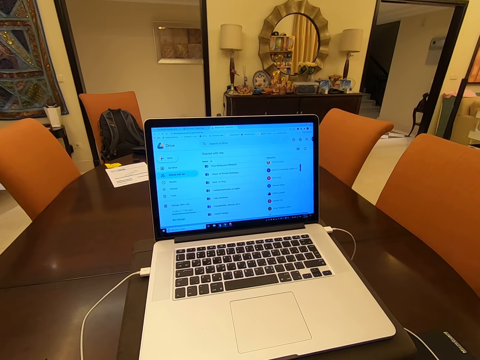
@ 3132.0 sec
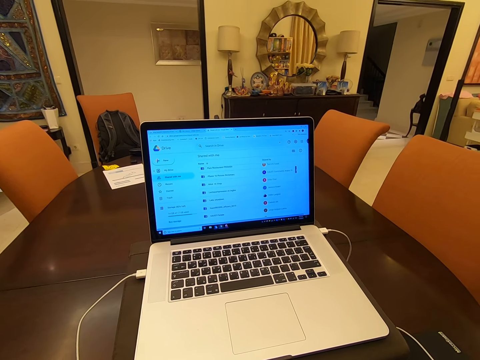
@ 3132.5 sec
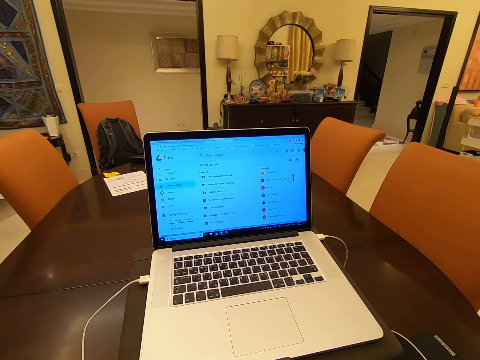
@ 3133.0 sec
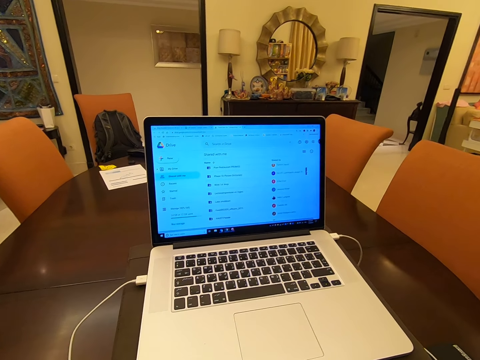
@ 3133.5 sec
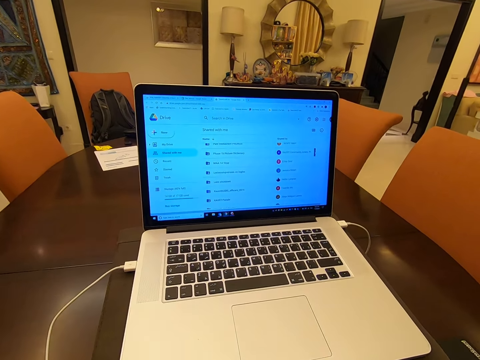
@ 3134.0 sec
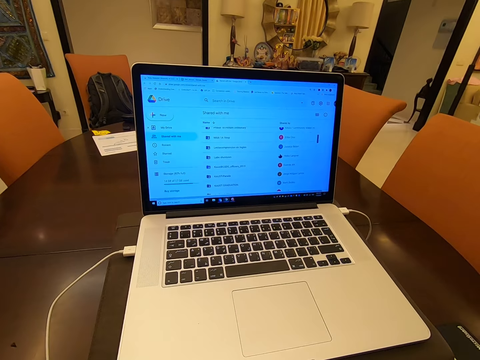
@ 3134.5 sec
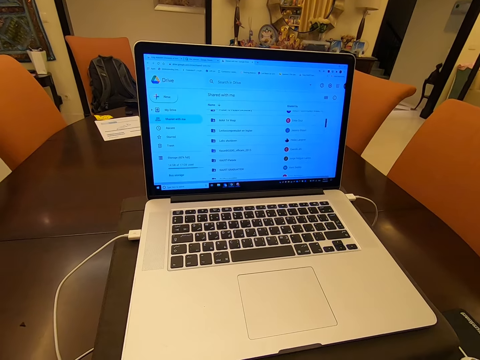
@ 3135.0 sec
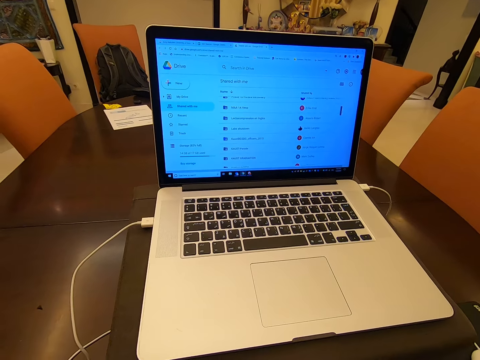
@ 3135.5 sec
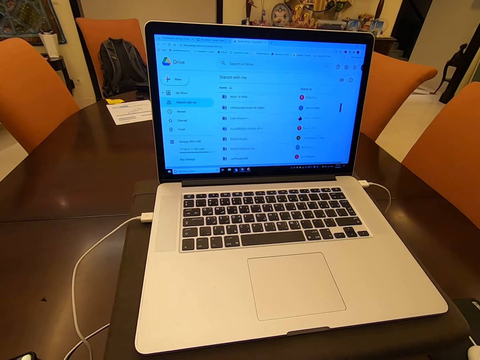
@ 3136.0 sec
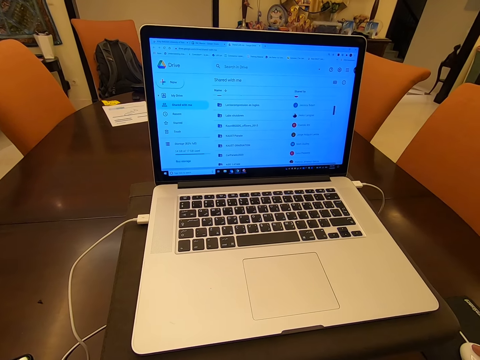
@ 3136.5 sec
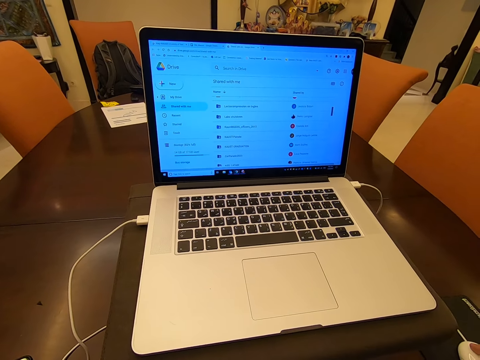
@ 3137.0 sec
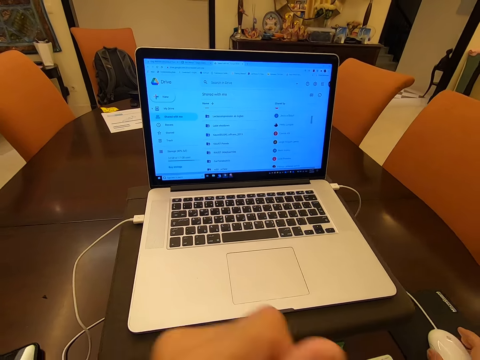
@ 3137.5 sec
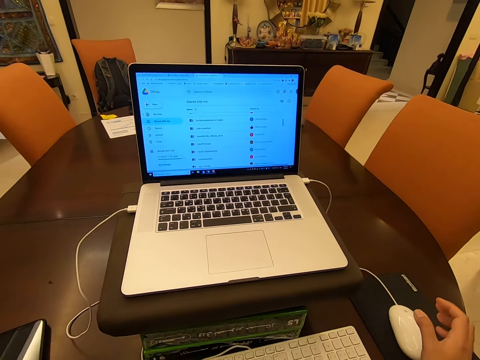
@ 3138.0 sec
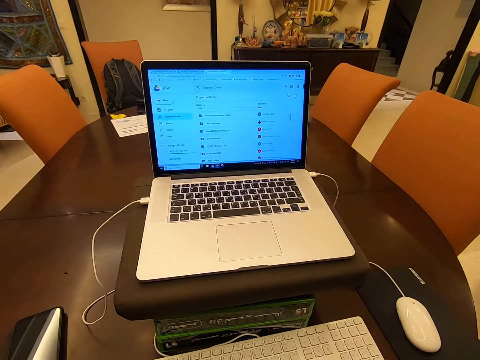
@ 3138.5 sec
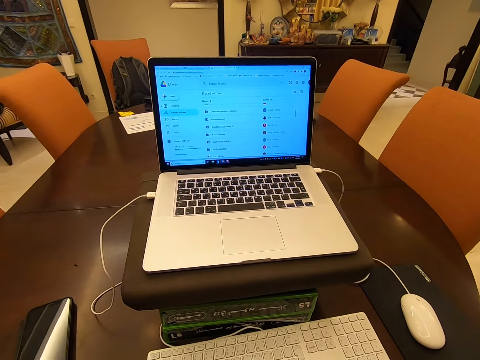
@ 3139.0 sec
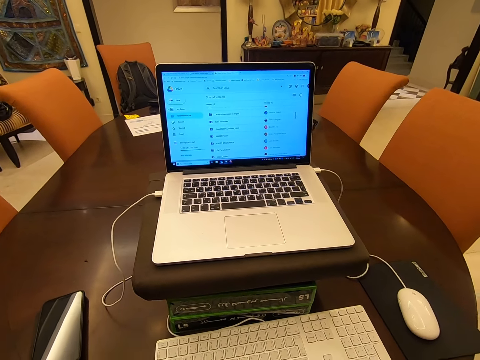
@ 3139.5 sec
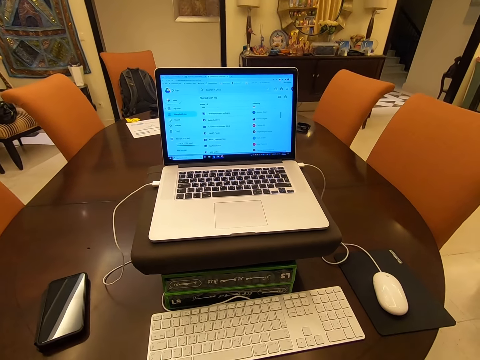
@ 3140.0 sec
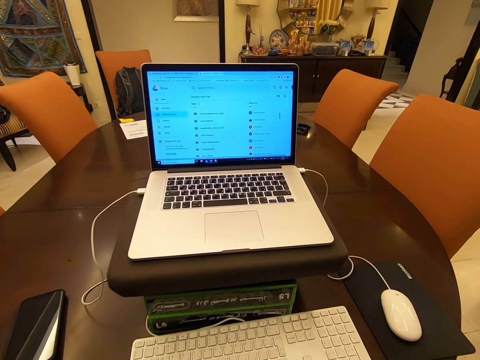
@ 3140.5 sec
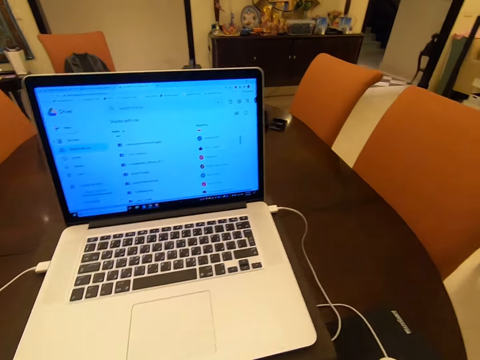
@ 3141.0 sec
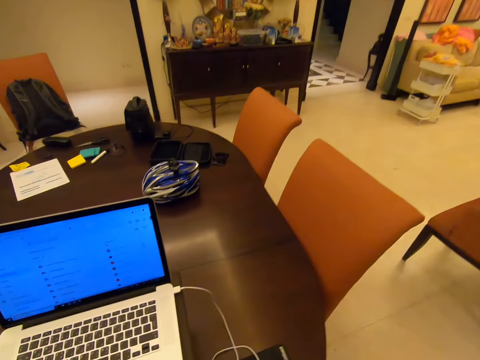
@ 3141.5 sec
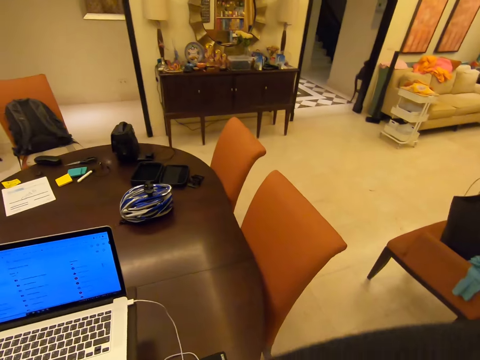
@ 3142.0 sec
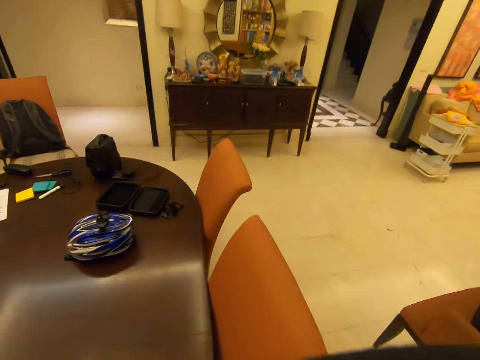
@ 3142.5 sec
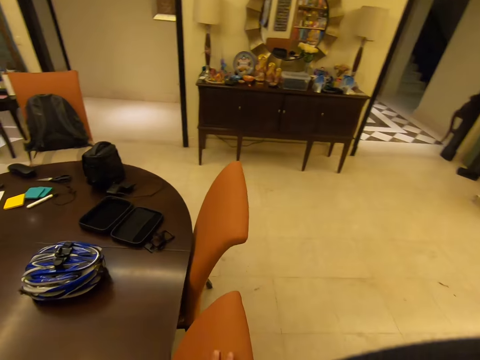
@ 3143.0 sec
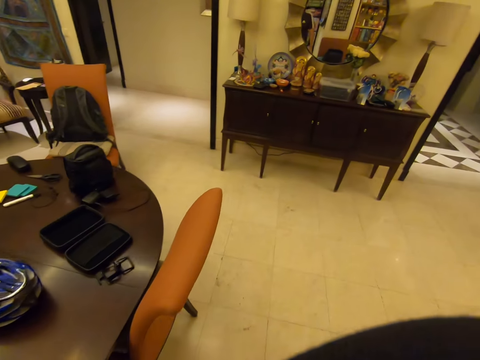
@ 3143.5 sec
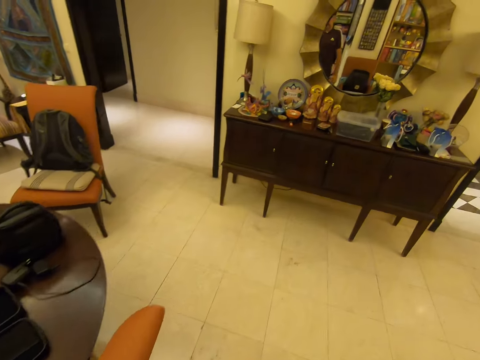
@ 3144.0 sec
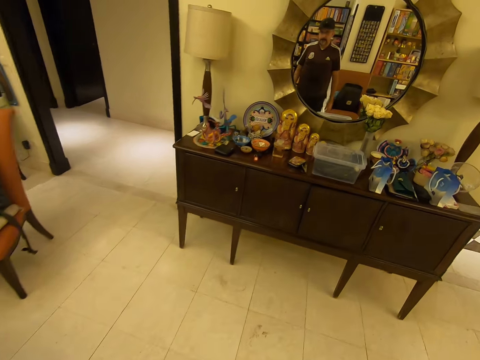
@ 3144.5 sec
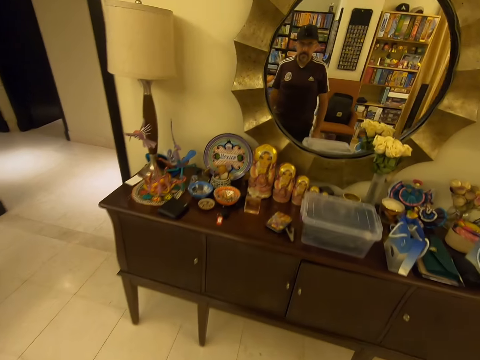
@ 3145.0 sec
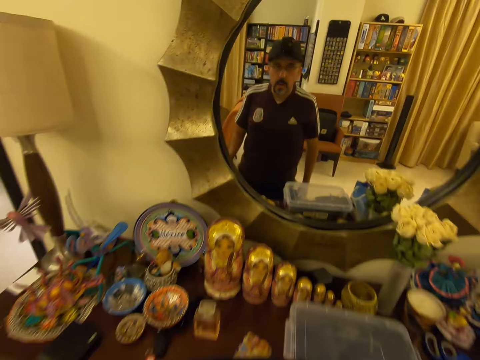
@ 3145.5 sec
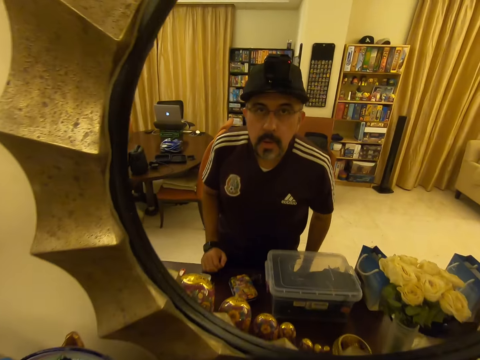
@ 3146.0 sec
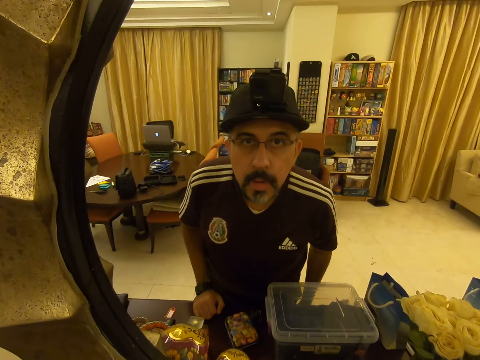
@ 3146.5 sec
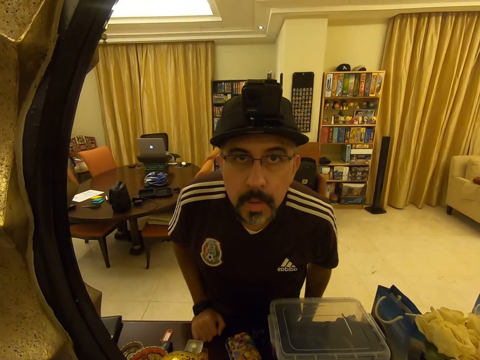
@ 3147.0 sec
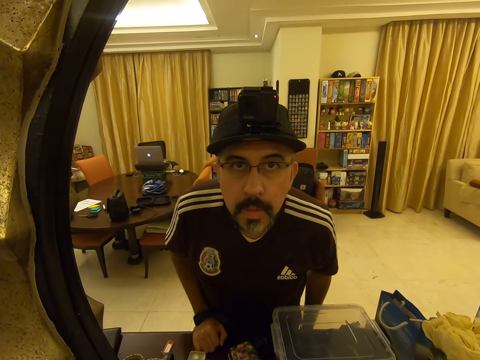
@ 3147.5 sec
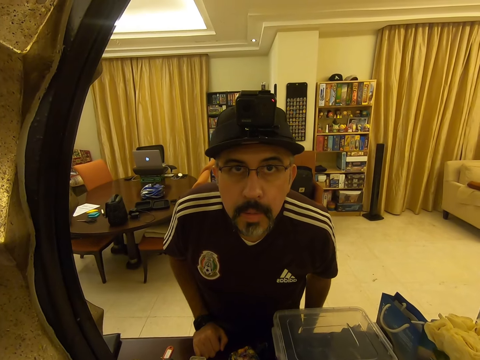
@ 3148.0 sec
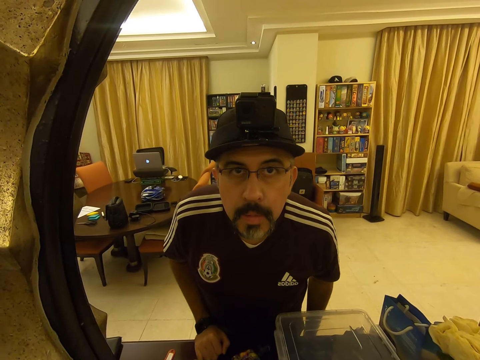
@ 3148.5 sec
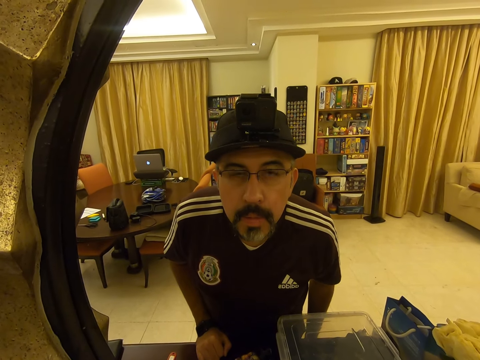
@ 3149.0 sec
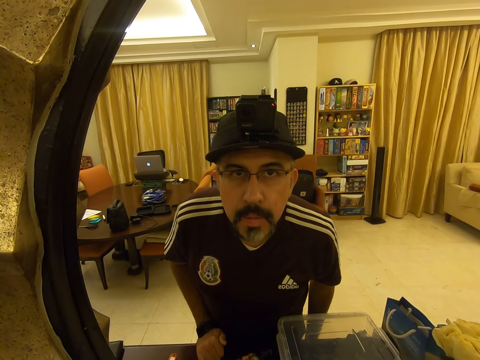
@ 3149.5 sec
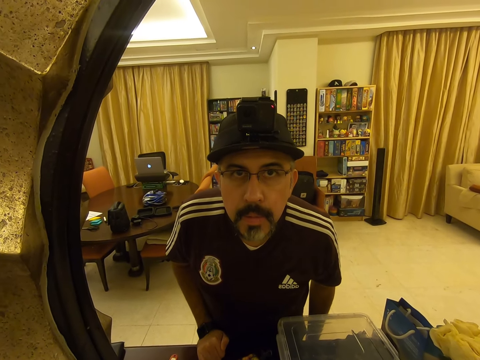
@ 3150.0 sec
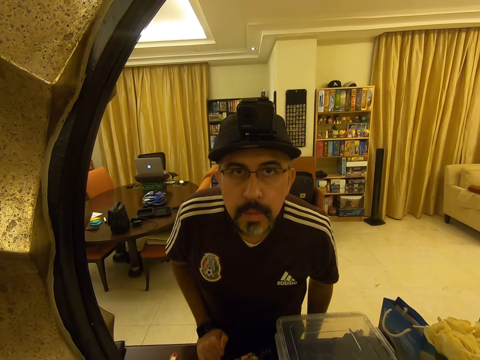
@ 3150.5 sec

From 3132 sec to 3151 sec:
The camera wearer responds. He adjusts the camera. He stands up. He walks around the house. He walks towards the mirror. He looks at himself in the mirror. The person interacts with the camera wearer.

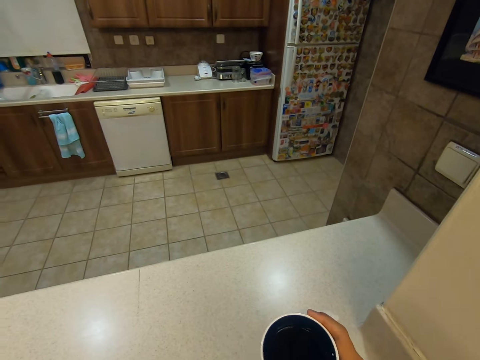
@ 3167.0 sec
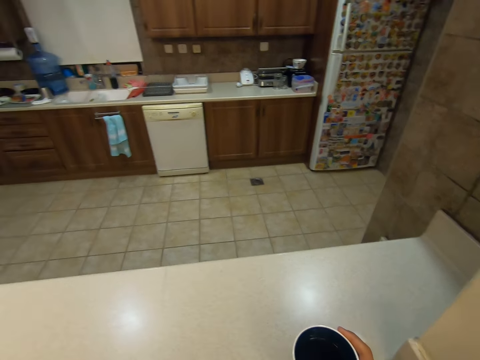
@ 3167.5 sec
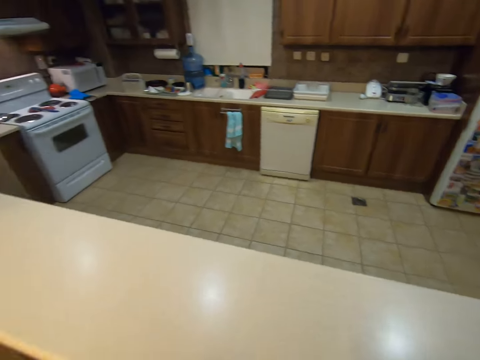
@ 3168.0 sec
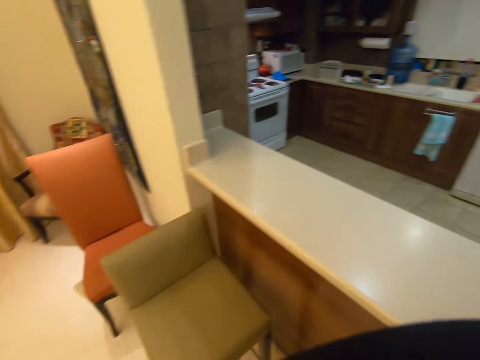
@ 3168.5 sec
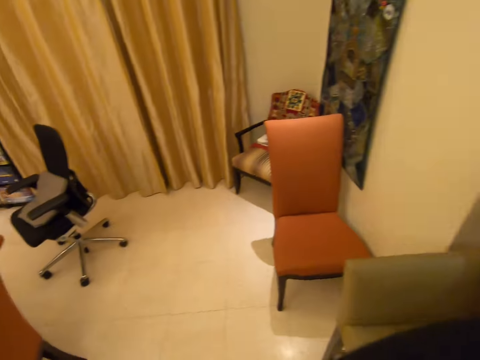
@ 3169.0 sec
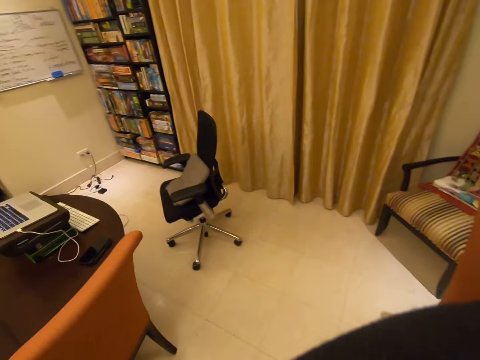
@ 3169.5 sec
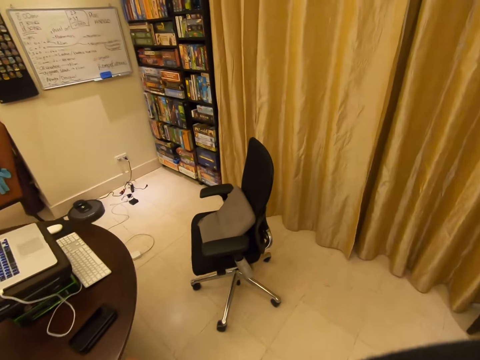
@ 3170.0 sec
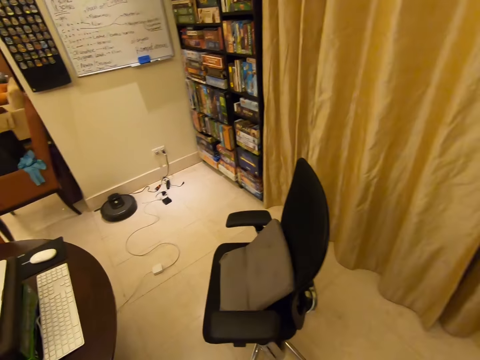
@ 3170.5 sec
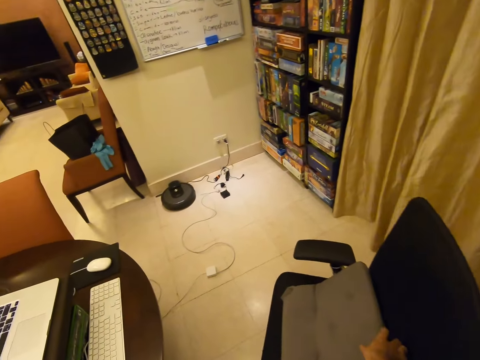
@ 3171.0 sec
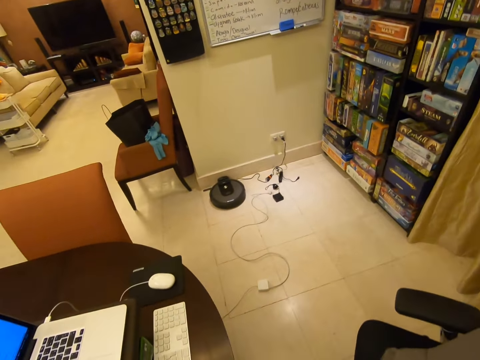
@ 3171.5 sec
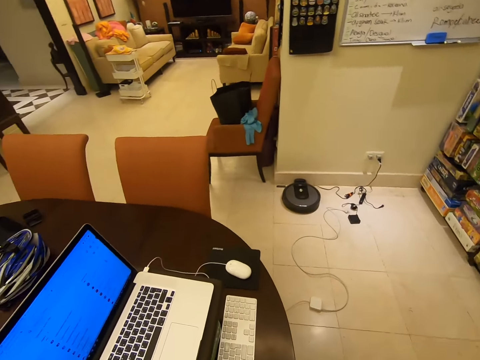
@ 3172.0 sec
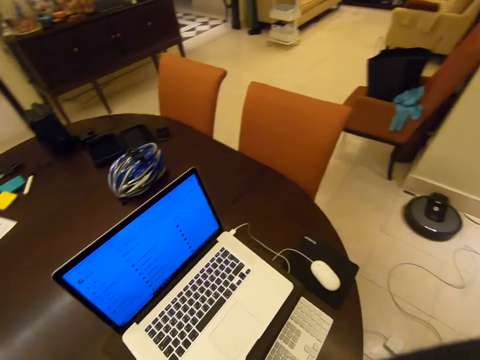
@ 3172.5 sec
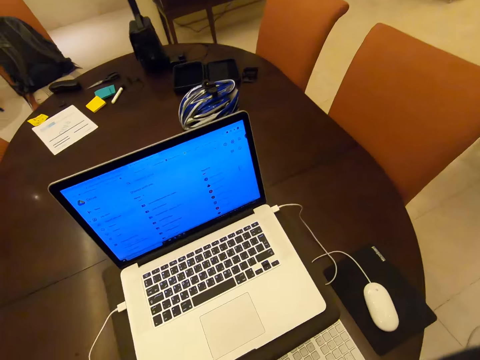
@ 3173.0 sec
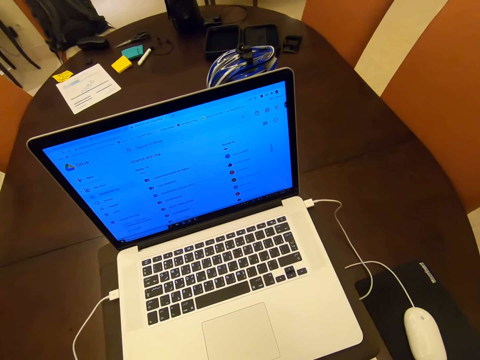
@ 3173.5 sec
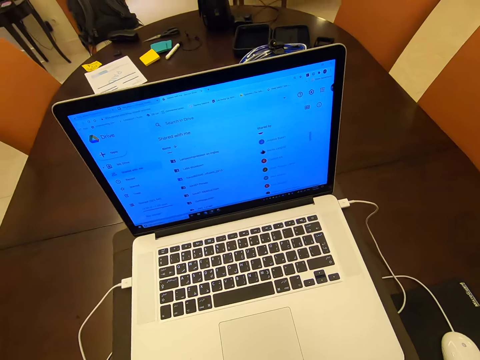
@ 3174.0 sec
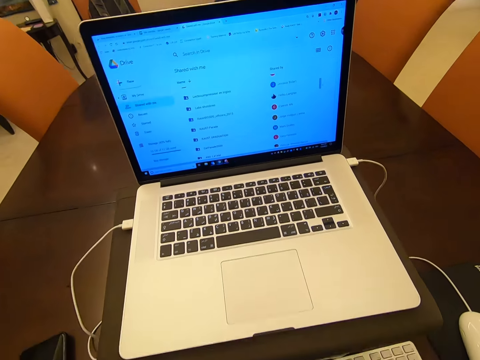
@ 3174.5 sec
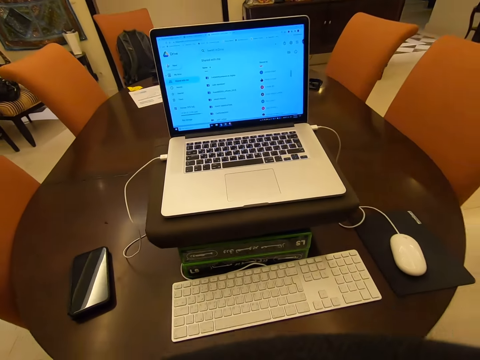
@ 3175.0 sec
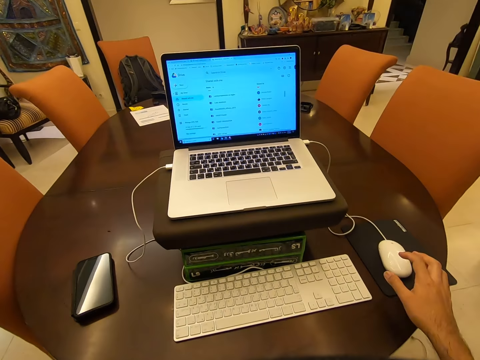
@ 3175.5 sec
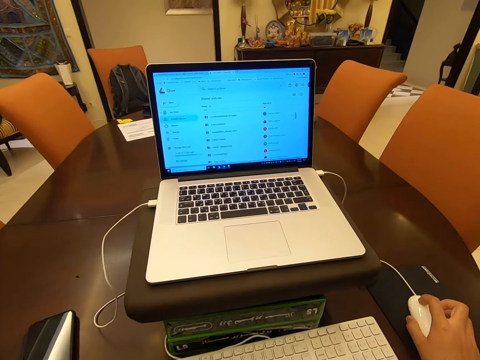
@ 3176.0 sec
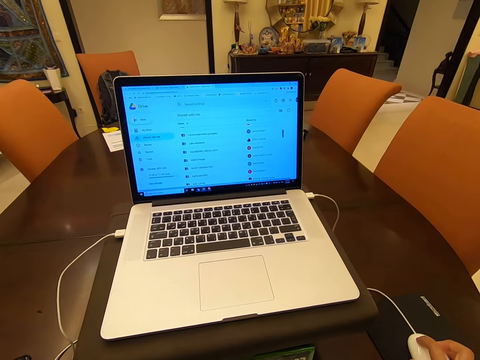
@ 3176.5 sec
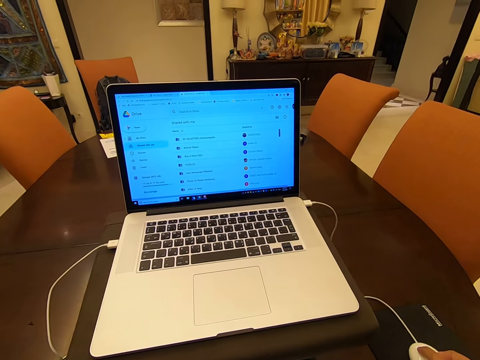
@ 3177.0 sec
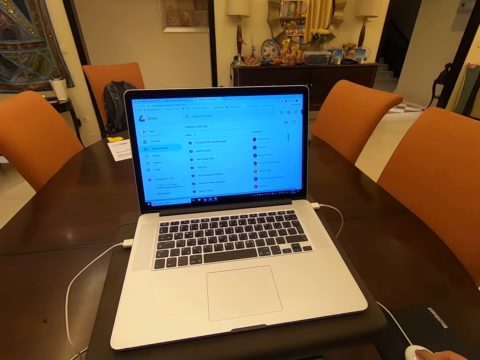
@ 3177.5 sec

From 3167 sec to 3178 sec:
The camera wearer puts a cup on the counter. They walk around the house and respond to the person. They sit down. They use the laptop and use the mouse.
